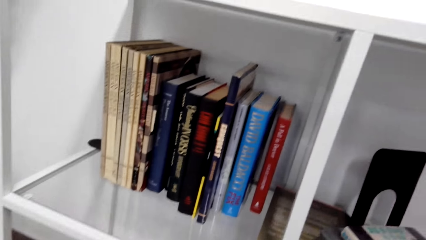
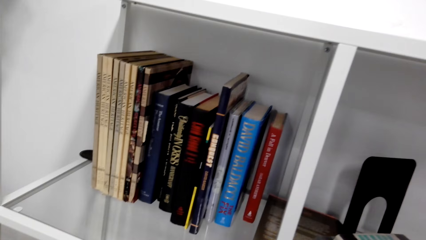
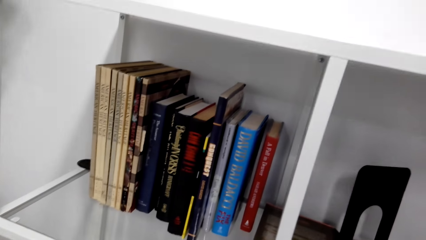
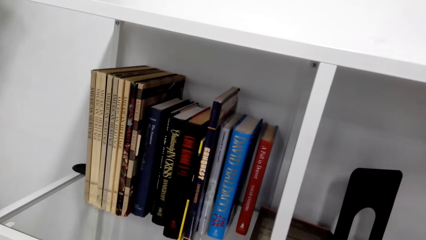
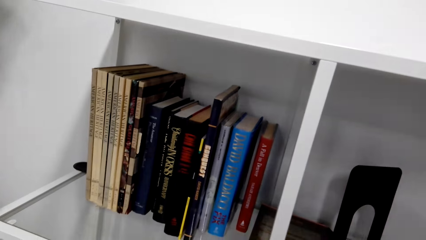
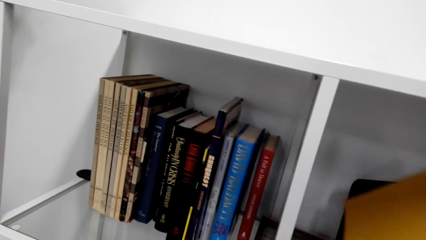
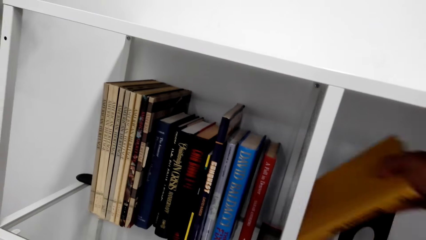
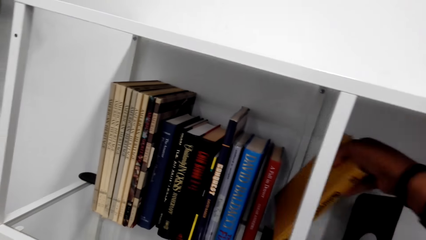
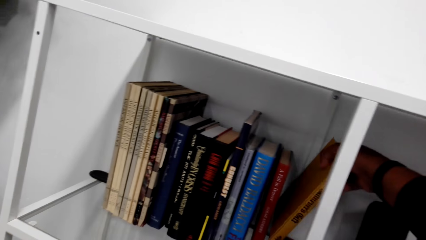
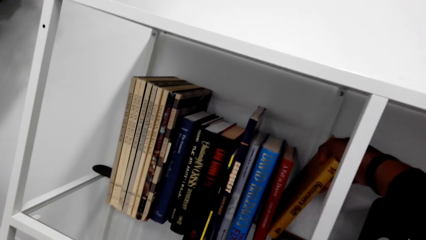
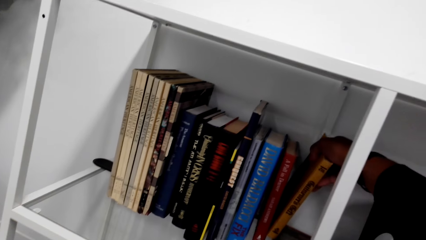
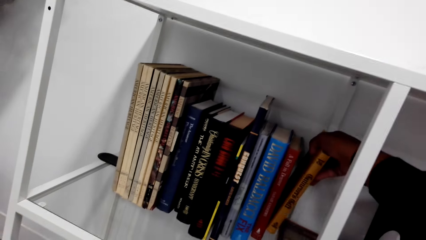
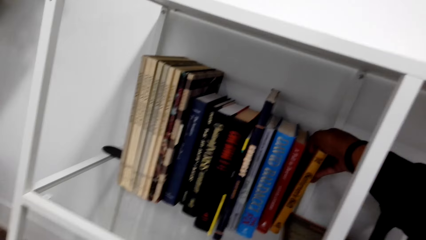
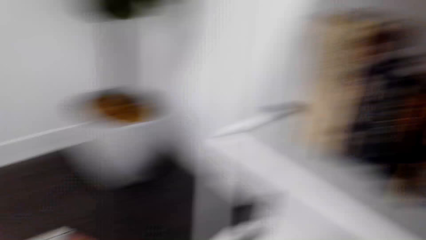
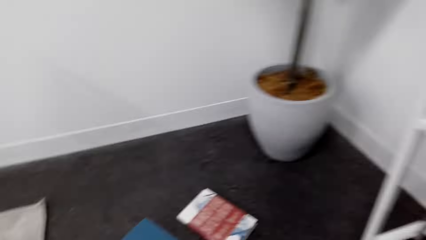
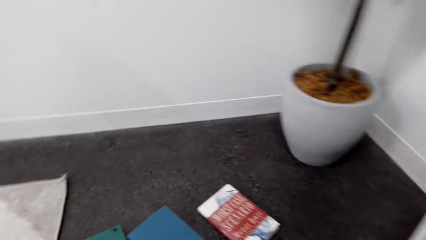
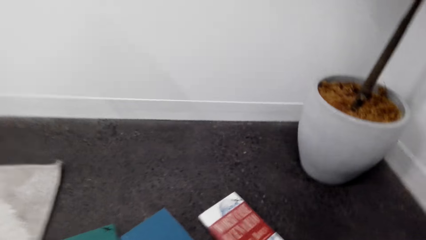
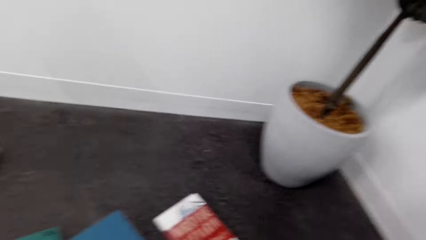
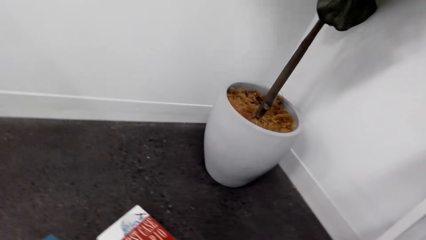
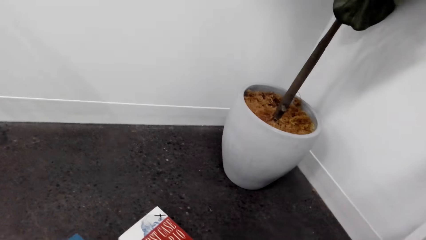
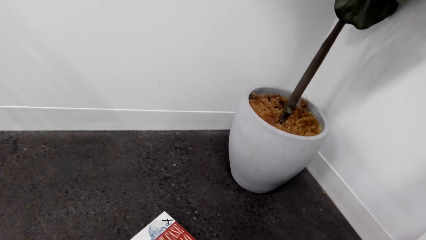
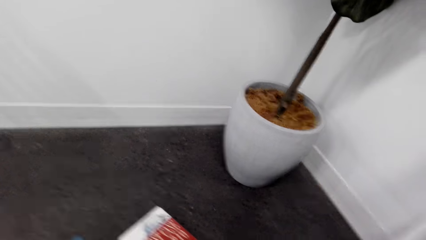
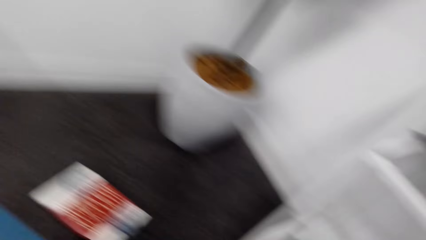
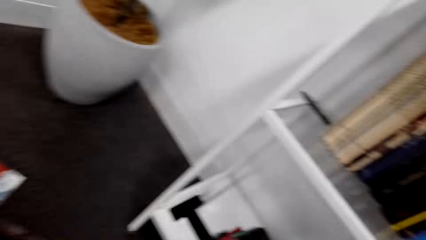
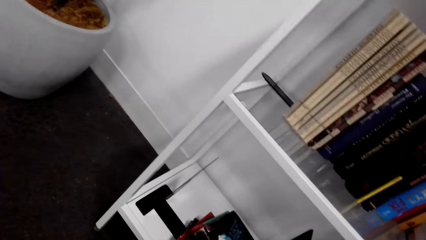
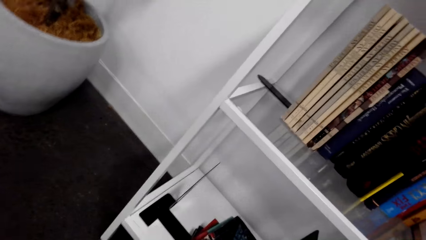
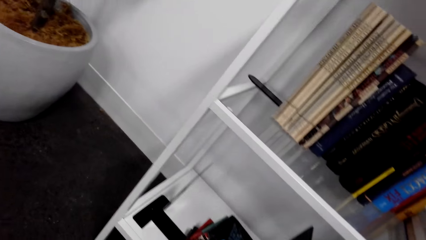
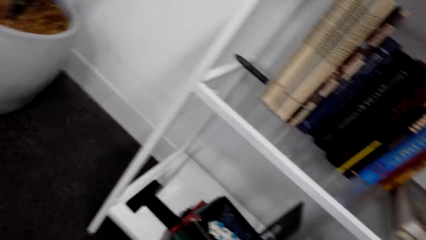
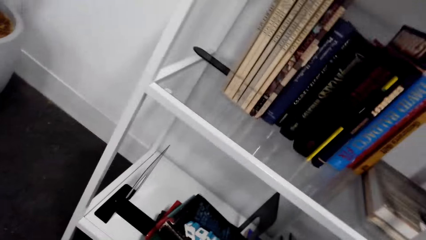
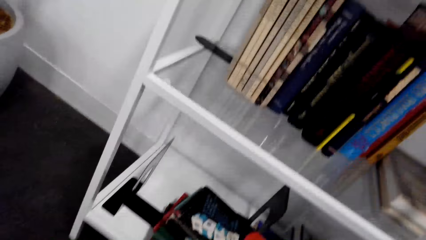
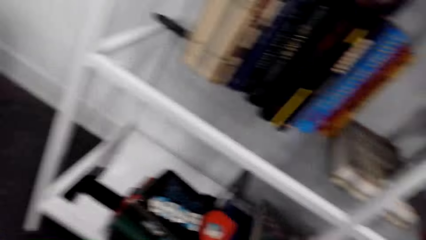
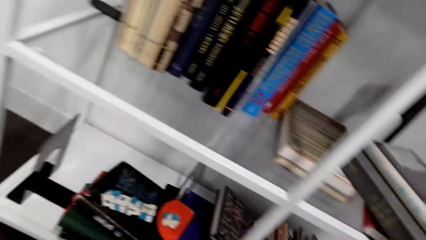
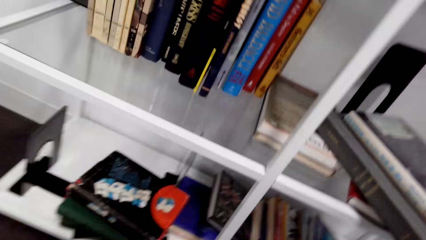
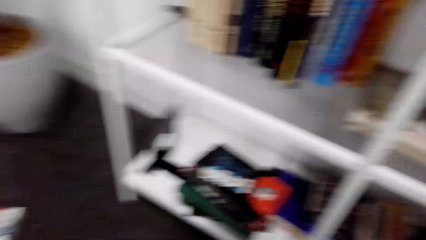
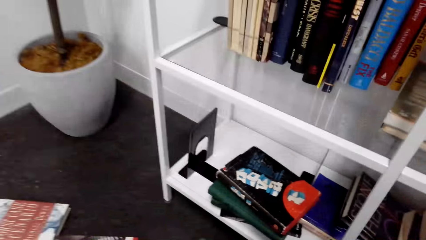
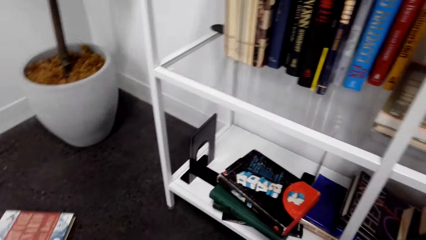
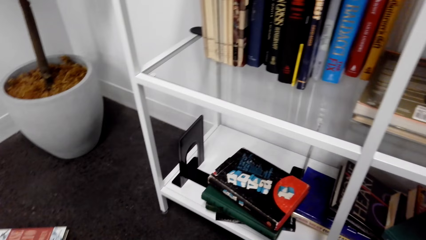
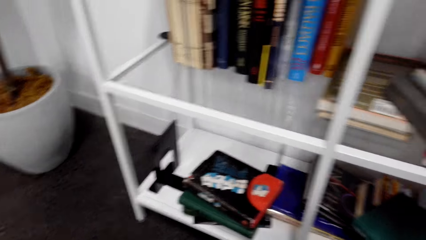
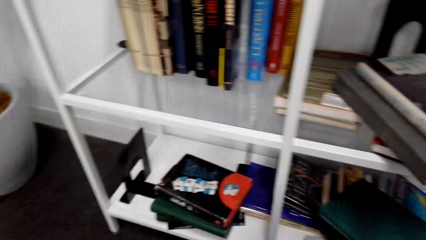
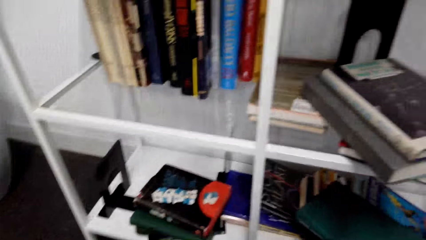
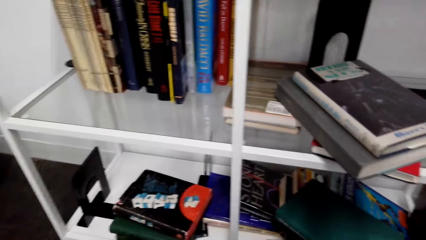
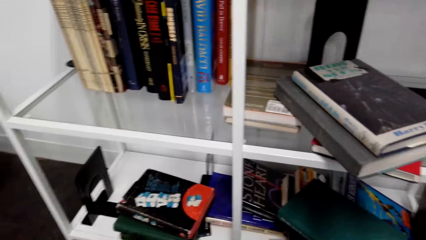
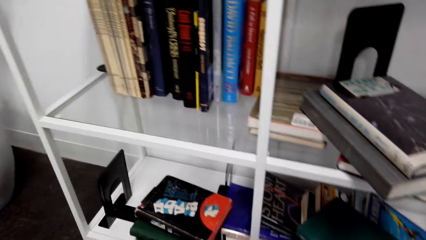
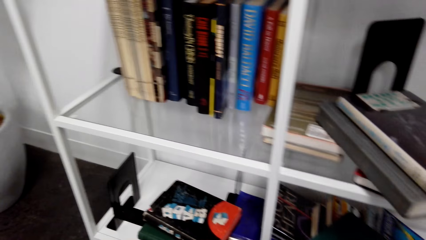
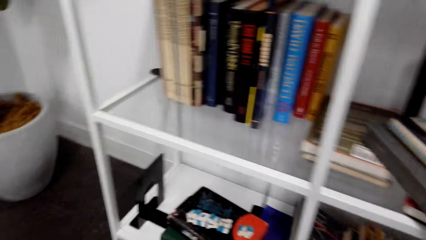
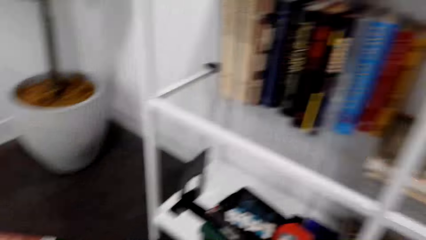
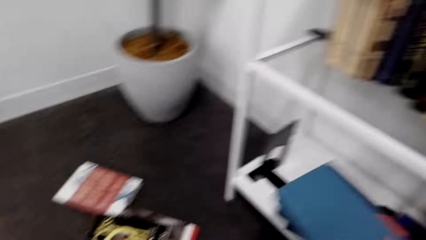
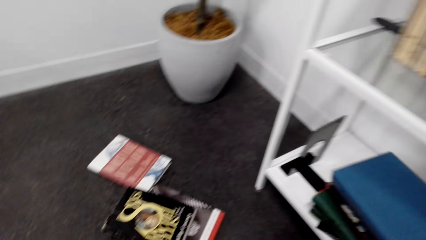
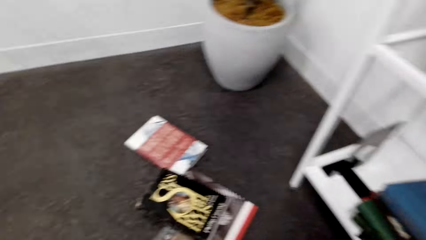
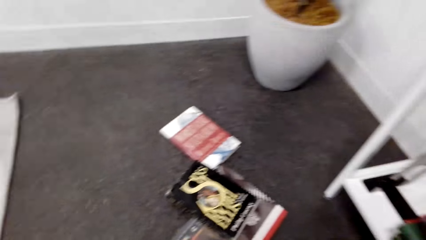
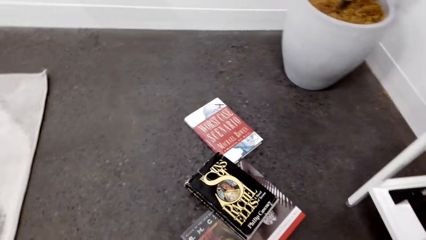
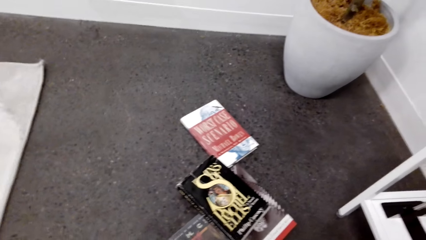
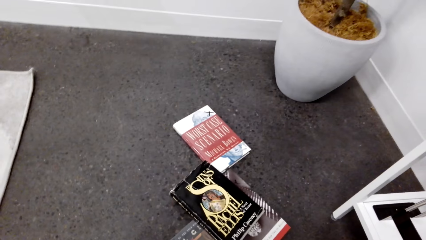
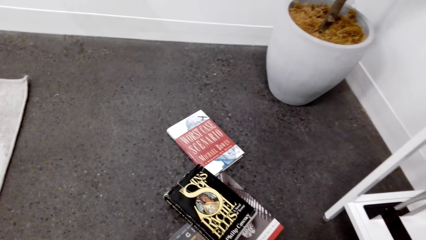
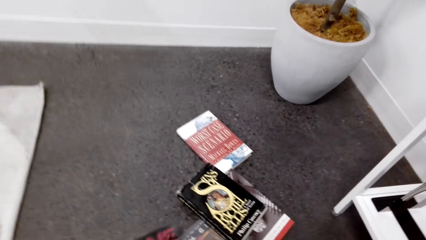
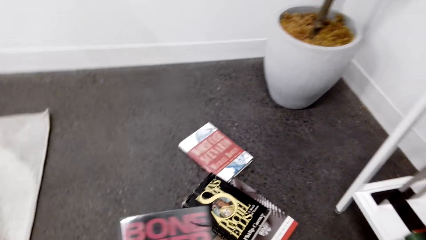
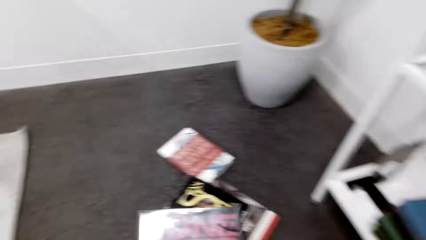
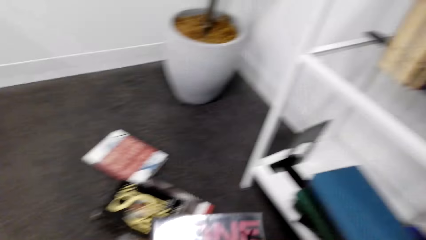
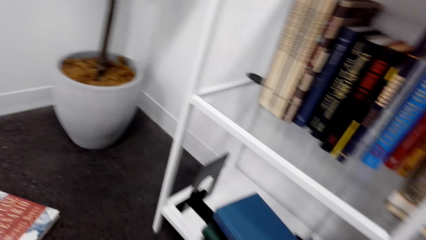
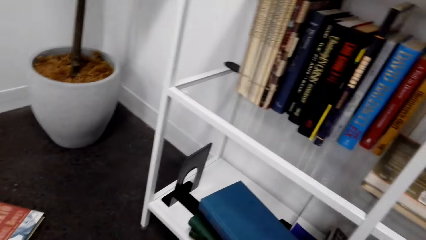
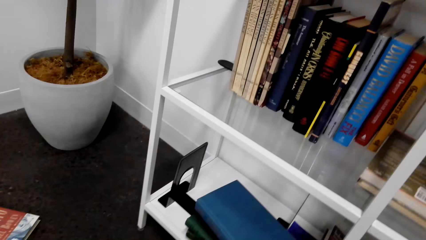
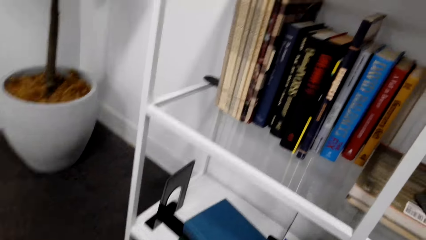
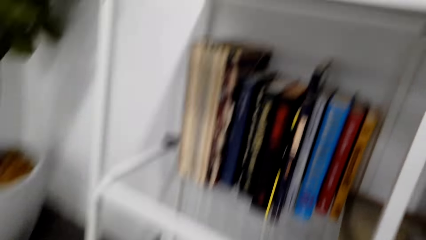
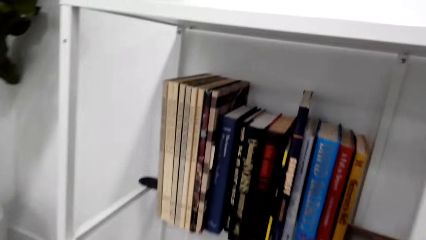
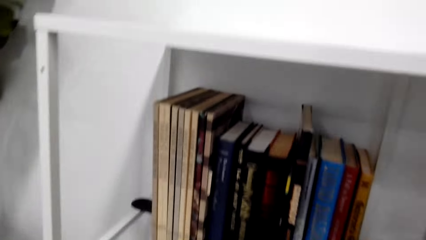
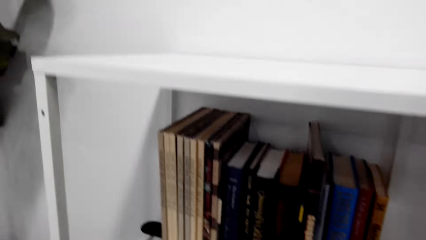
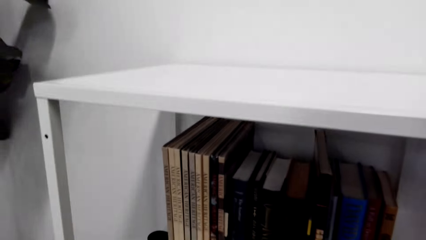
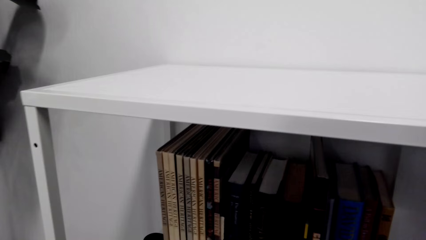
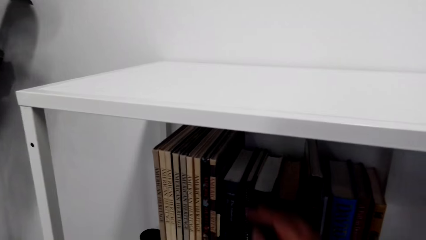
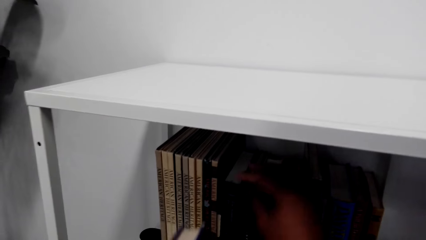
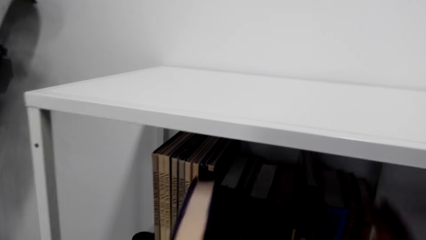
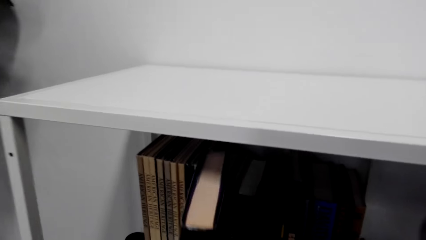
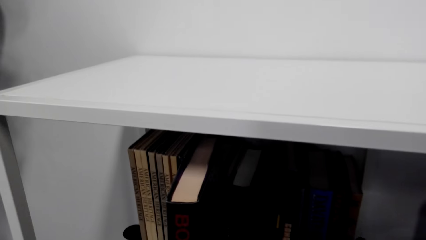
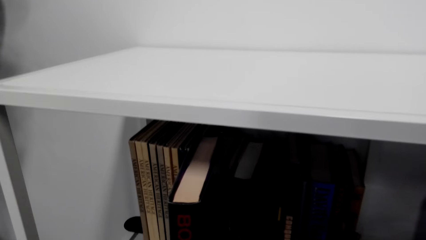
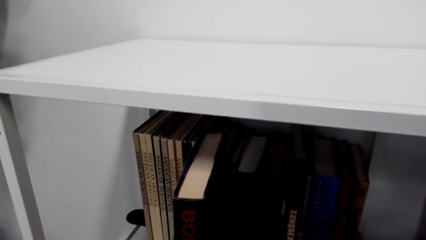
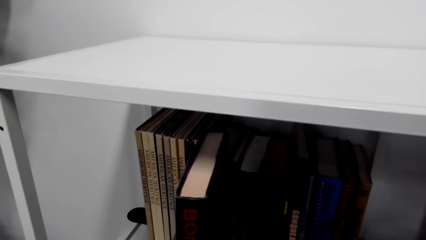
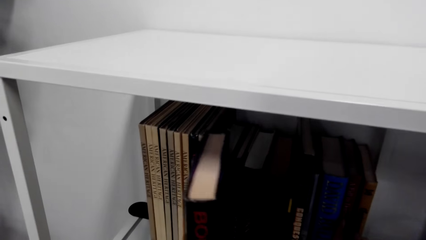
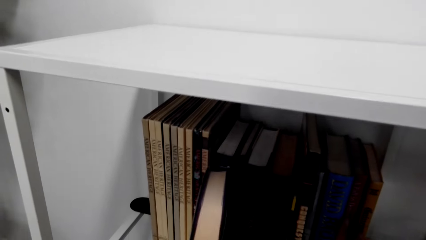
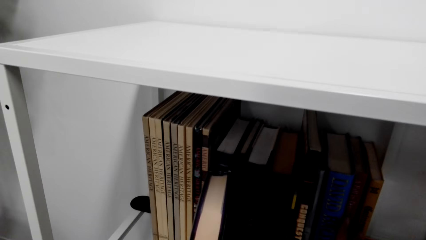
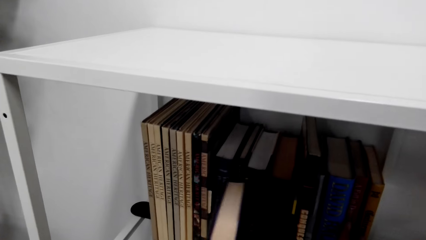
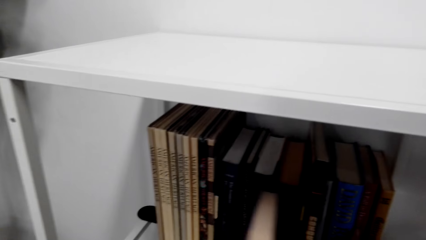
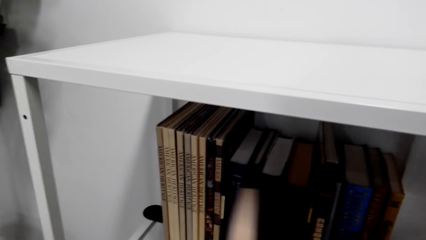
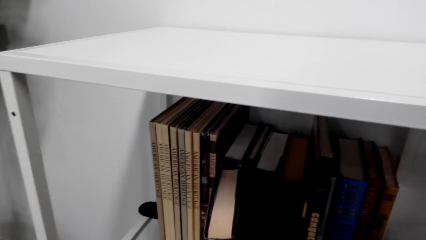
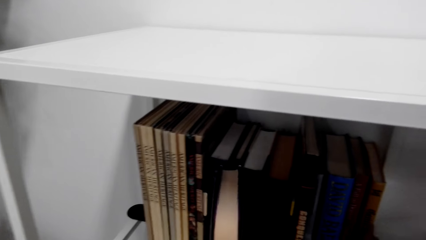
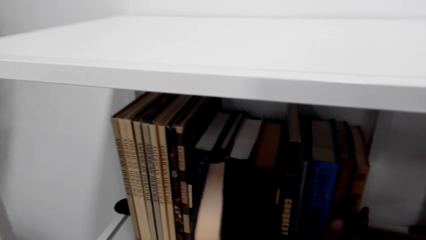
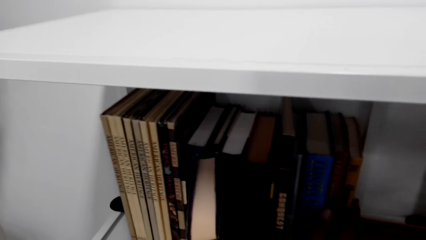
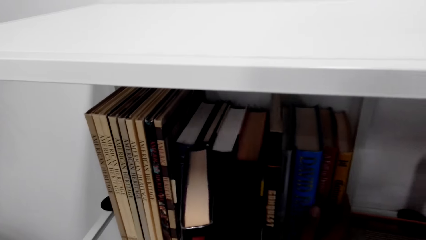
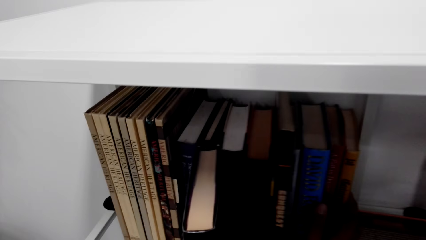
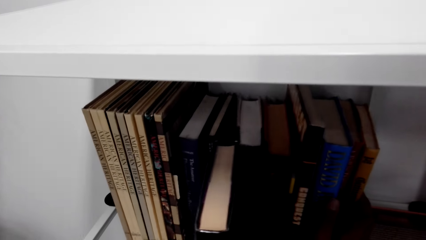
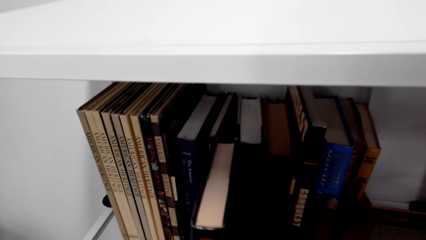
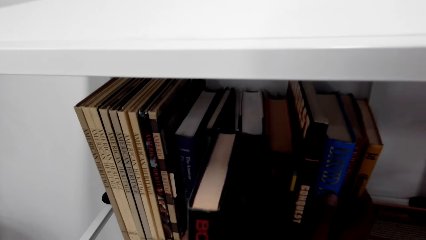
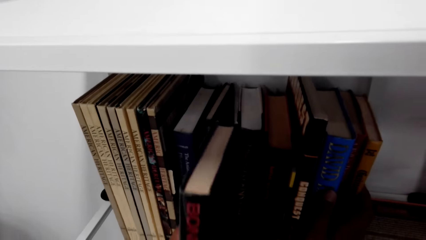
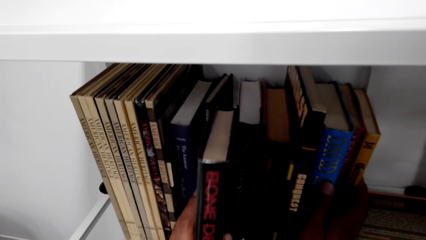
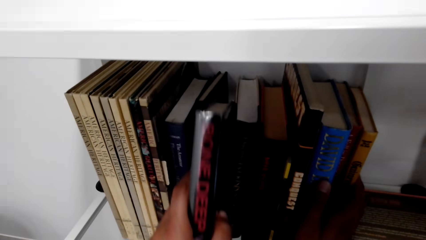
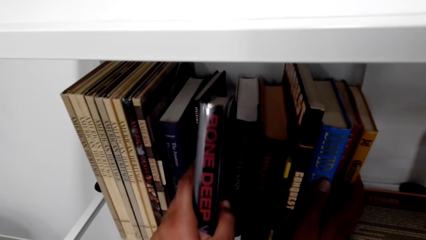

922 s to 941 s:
The camera wearer puts the book on the bookshelf. They pick a book. They put the book on the bookshelf.
